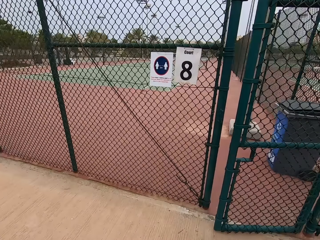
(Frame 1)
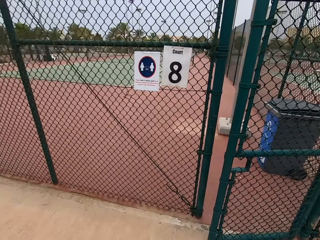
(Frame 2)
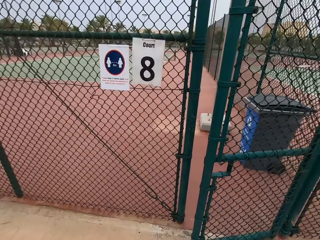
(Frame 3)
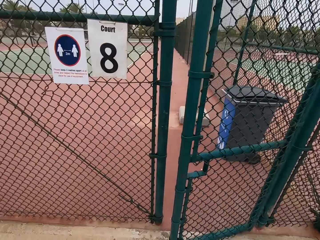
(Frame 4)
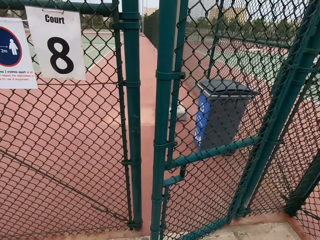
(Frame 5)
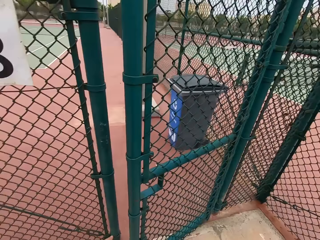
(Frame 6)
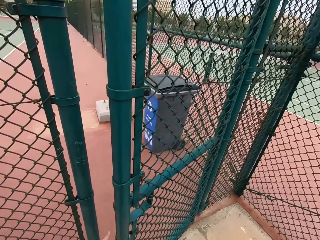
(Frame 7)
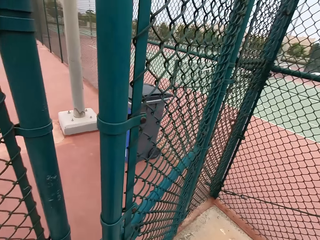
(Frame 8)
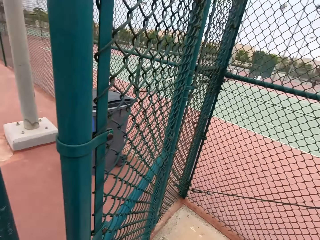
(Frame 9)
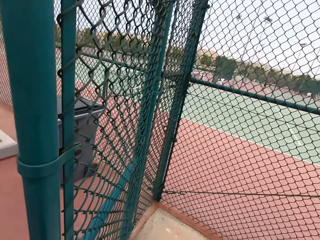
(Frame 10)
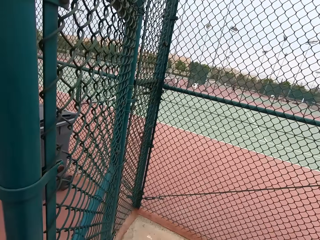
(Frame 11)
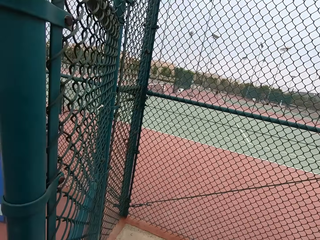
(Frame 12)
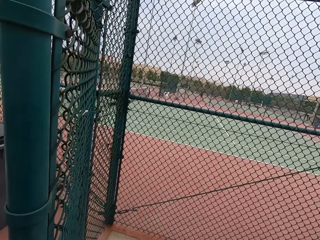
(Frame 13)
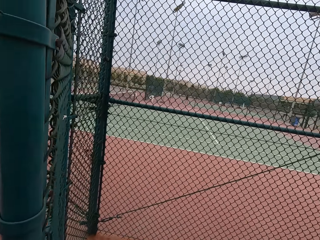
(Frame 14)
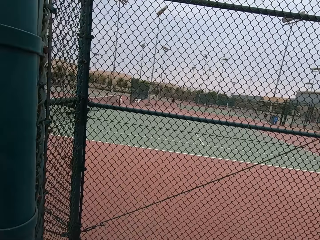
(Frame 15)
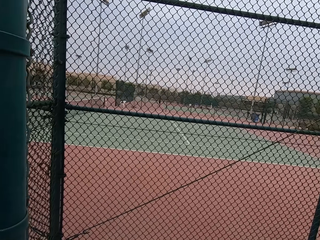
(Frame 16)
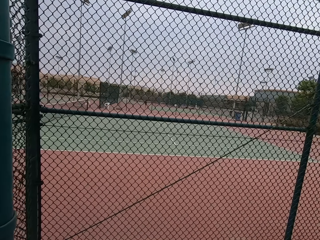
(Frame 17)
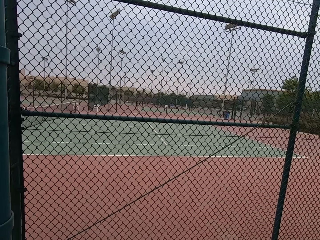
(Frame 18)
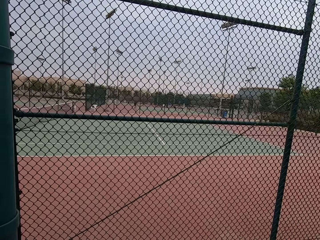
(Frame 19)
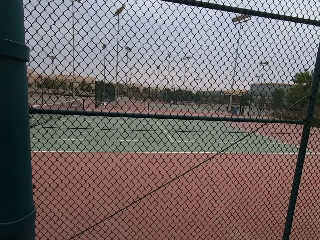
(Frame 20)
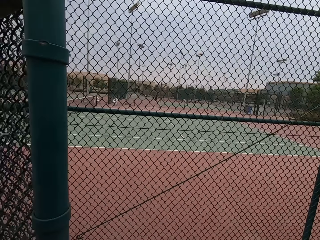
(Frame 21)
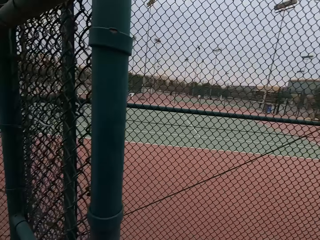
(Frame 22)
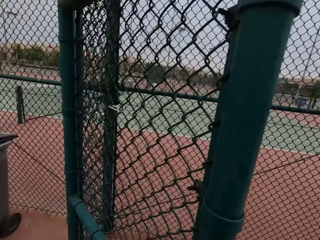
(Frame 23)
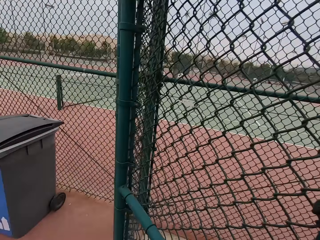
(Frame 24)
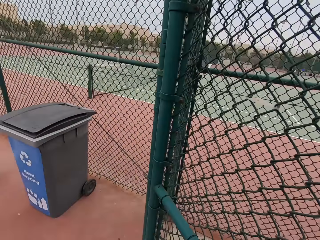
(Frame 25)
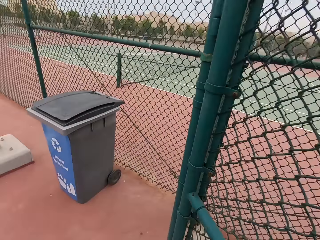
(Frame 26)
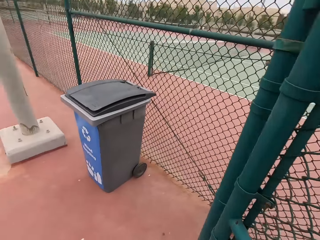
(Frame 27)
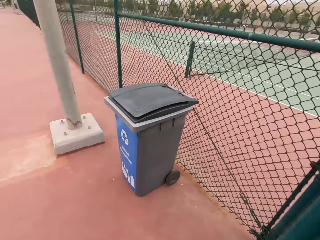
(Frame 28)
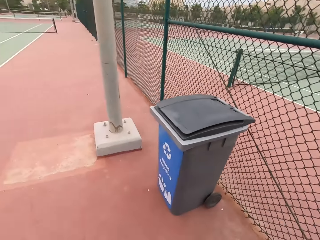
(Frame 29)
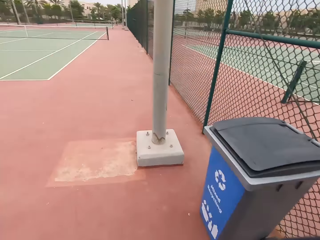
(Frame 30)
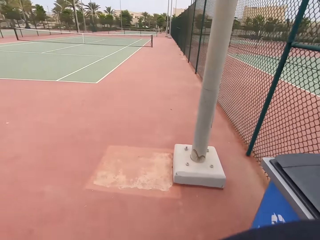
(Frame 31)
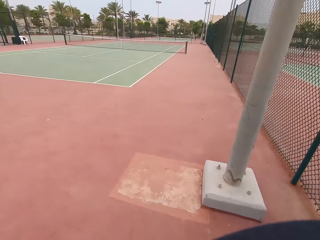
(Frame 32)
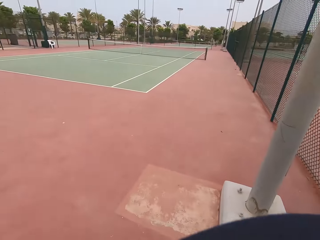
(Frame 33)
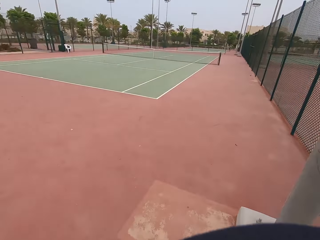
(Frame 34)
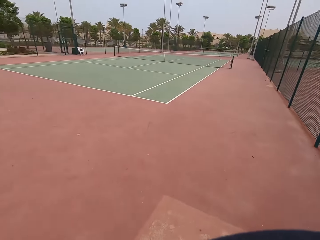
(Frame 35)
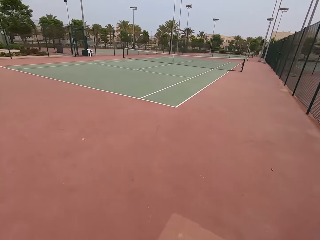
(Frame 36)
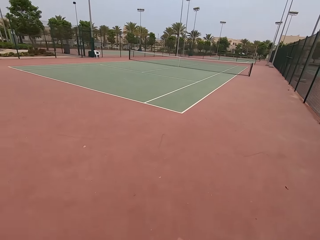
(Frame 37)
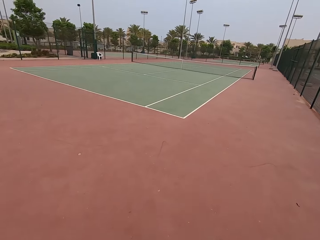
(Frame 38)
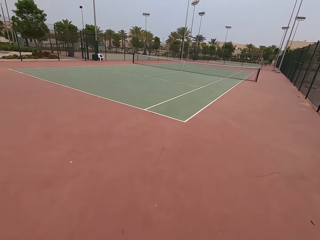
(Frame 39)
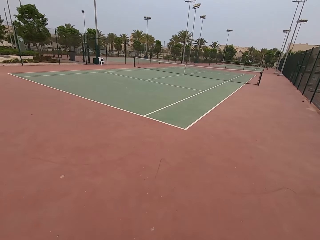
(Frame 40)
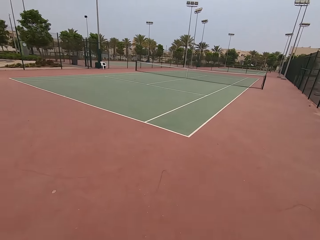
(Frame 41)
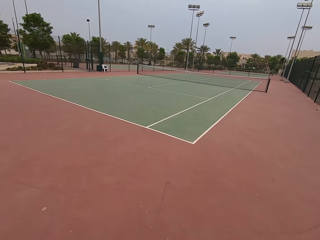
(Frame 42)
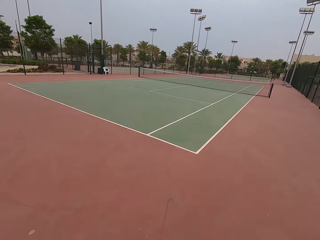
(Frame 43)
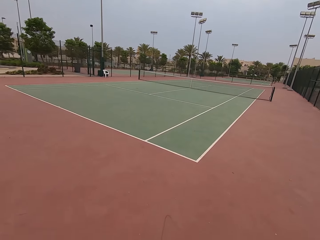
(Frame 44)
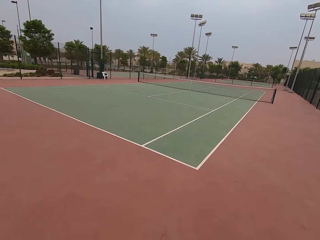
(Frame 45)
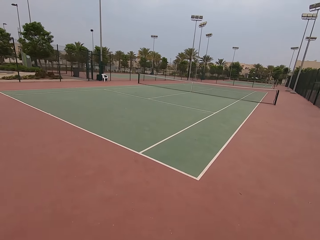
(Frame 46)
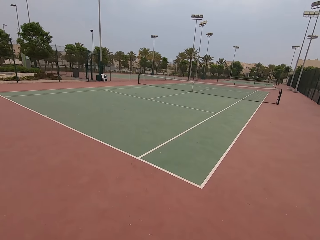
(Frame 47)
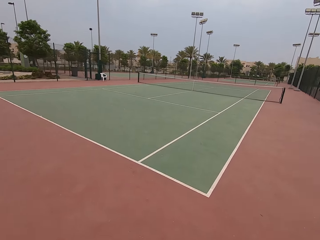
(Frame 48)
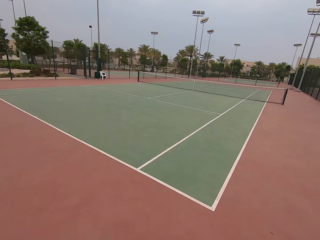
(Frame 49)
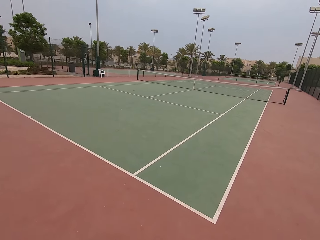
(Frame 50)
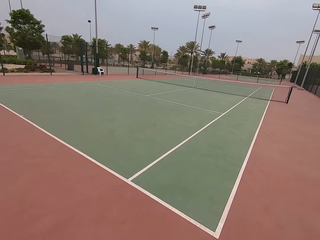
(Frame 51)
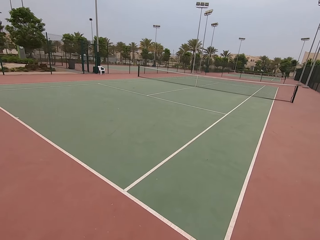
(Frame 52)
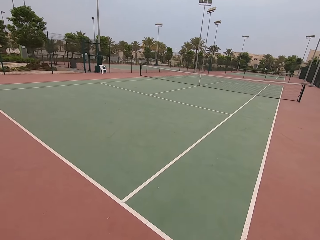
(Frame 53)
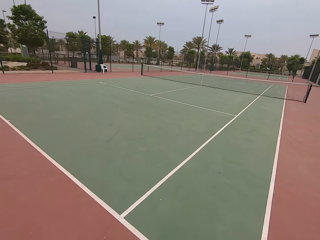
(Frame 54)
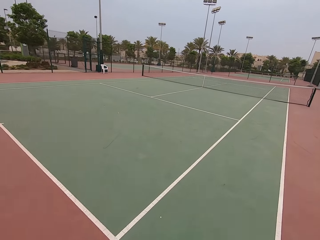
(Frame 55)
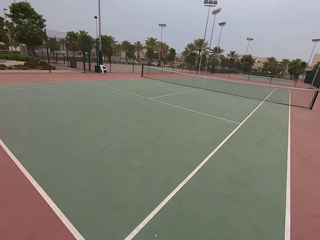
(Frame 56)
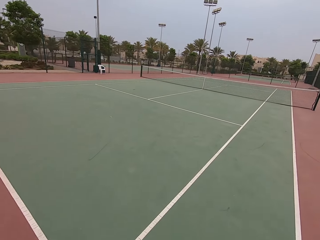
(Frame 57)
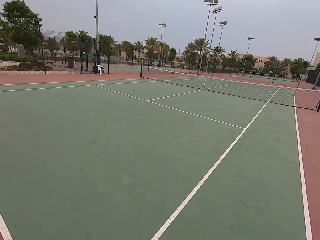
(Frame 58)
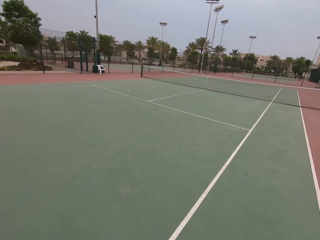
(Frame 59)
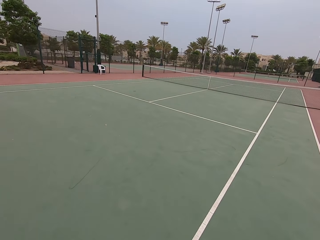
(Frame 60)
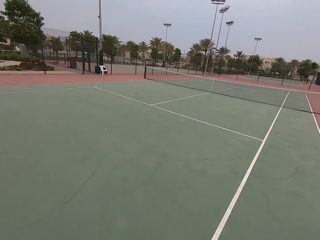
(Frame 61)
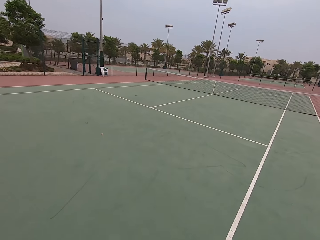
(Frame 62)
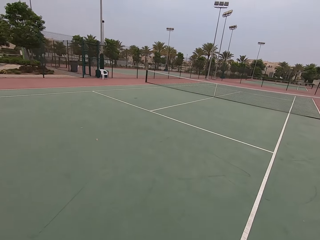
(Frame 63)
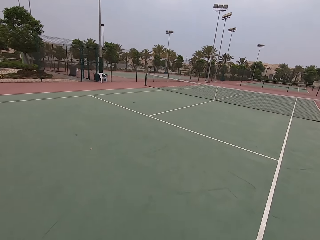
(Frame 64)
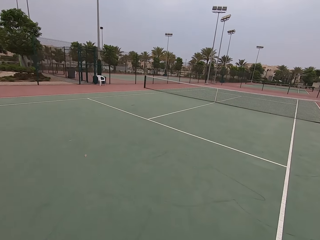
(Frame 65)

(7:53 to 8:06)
The camera wearer opens the door. They walk in the tennis court.

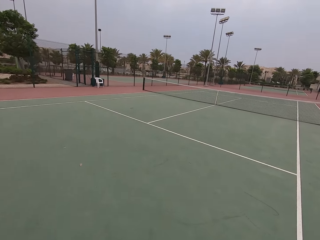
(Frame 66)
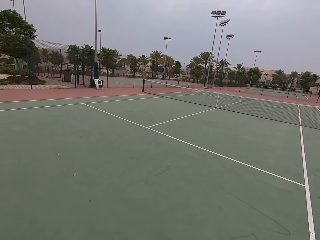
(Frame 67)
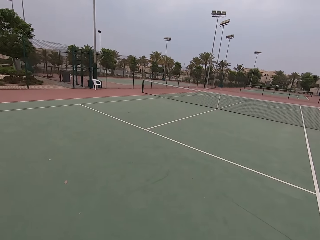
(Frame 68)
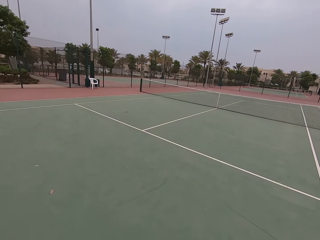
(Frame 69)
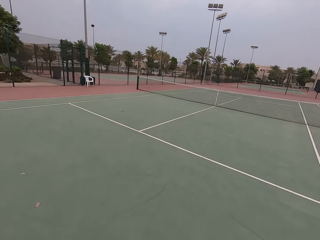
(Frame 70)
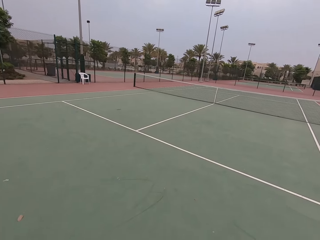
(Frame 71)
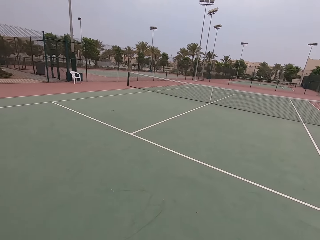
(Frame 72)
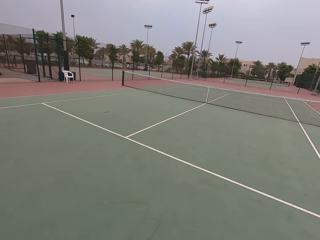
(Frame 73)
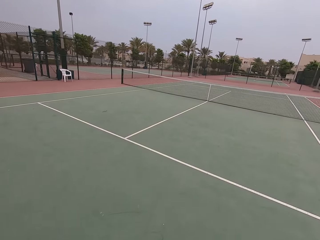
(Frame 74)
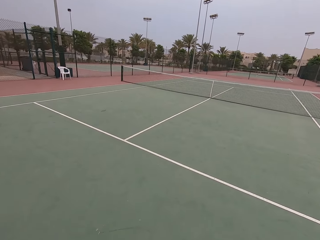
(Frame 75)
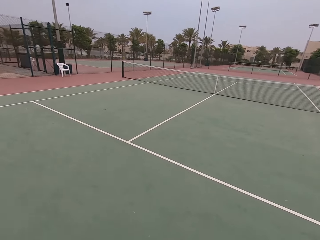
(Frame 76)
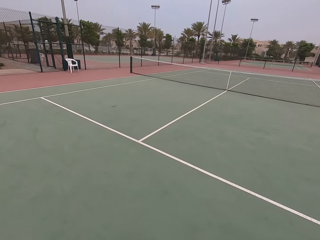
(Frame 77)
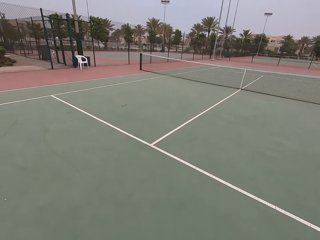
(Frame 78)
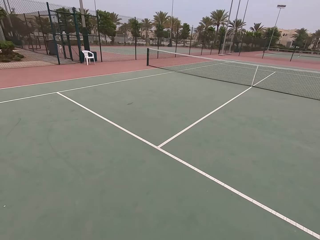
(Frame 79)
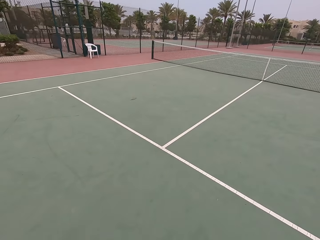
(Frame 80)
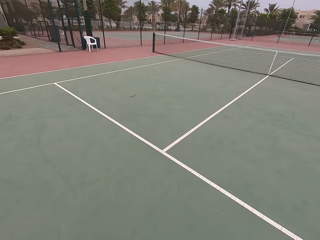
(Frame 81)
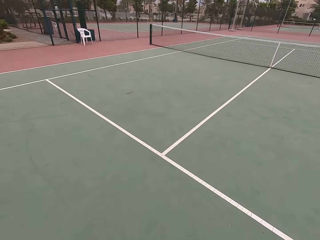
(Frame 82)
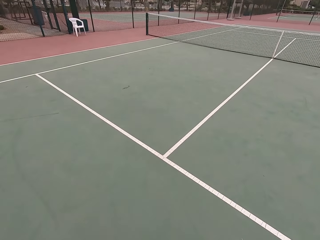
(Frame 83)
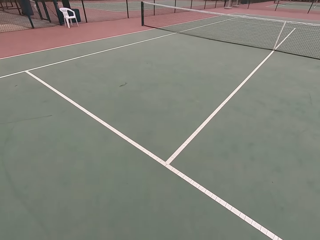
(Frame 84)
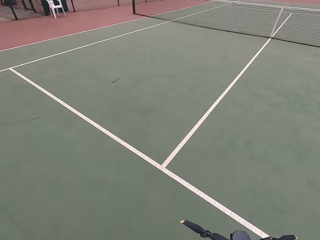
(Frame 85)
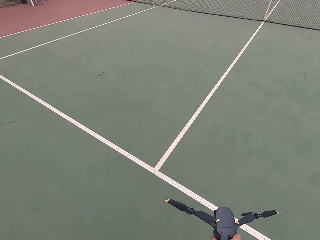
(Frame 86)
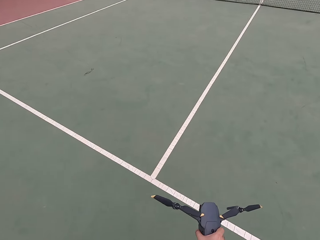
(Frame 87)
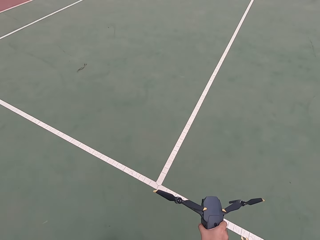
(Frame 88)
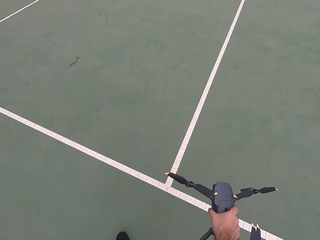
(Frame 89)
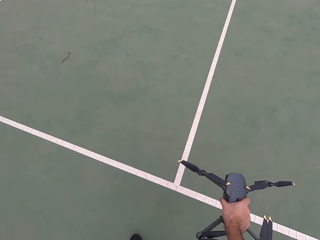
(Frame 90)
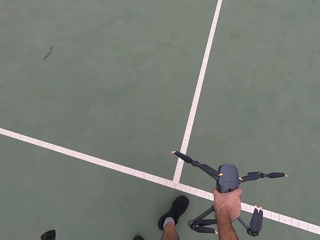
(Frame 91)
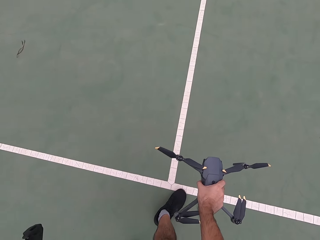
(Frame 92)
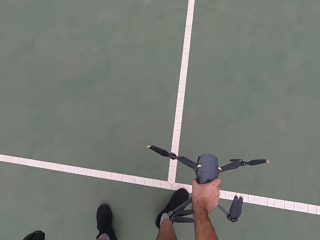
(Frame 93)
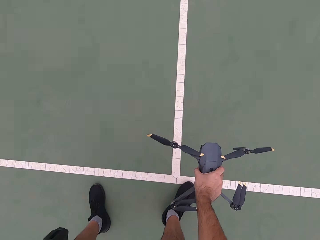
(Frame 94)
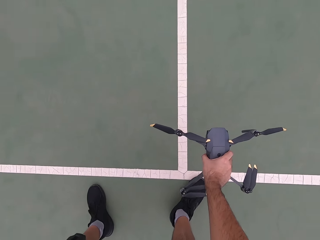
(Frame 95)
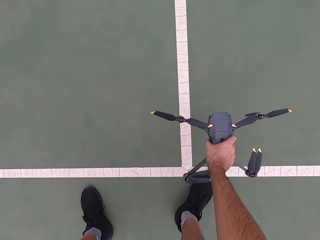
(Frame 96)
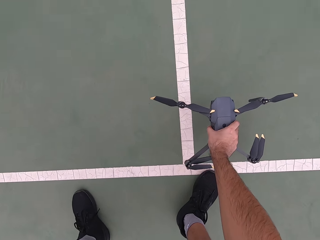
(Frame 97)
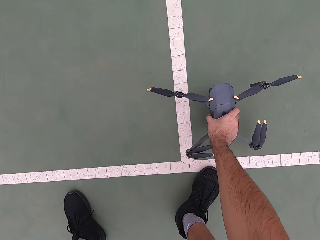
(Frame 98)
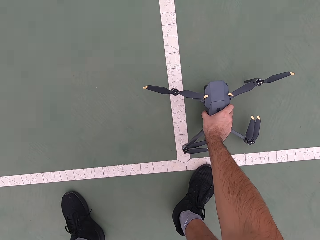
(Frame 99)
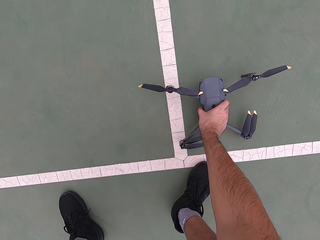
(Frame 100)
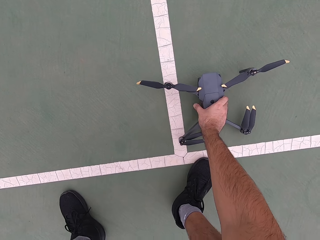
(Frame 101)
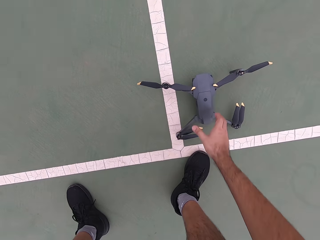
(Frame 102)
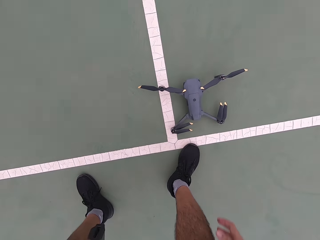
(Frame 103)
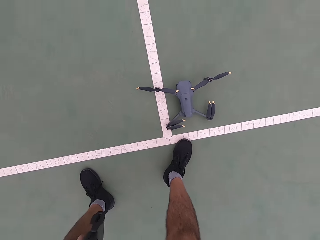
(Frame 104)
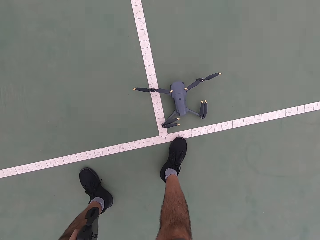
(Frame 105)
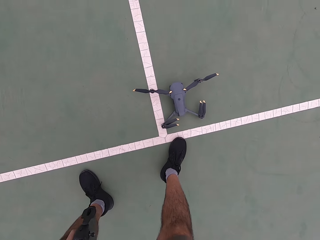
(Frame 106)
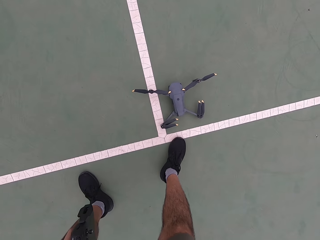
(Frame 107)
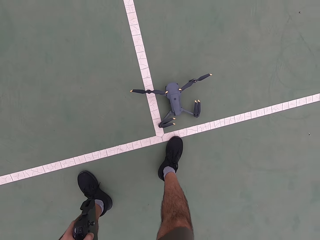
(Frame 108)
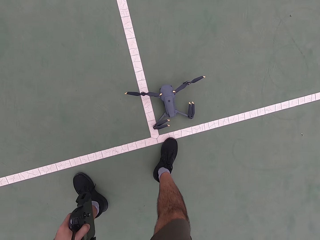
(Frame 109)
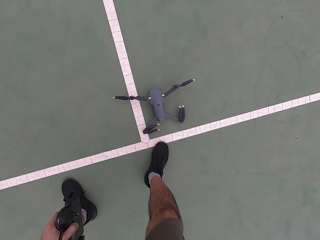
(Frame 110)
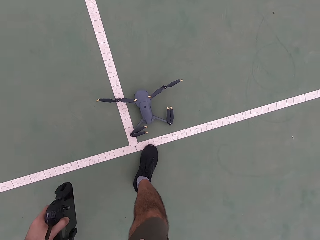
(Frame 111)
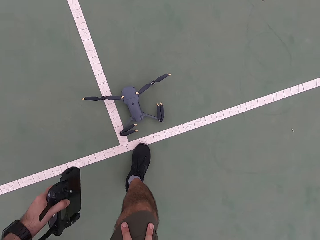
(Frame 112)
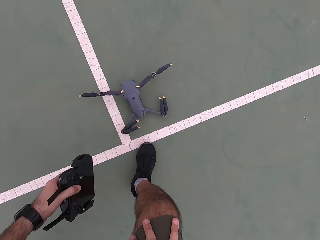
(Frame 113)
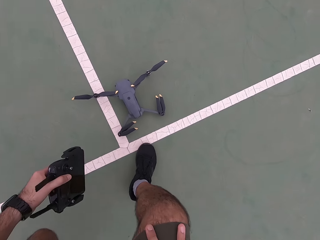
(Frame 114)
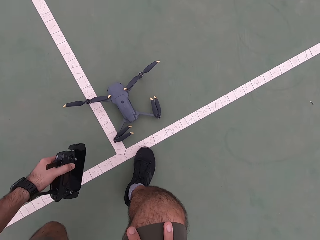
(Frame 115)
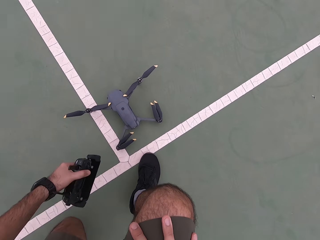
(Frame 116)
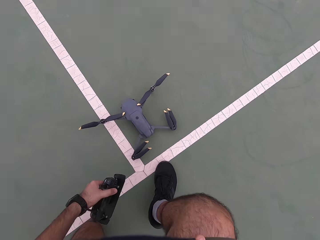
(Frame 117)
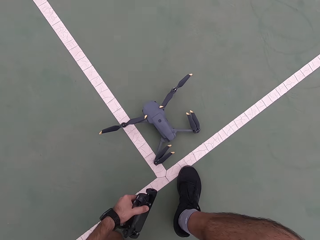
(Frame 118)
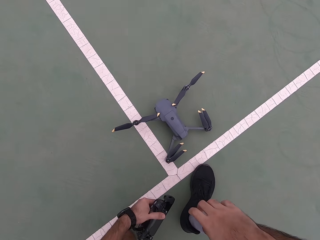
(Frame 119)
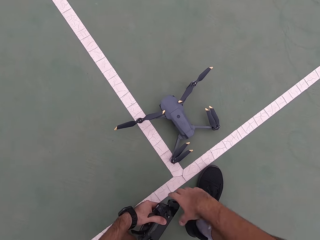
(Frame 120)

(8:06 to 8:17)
The camera wearer puts the drone down.
